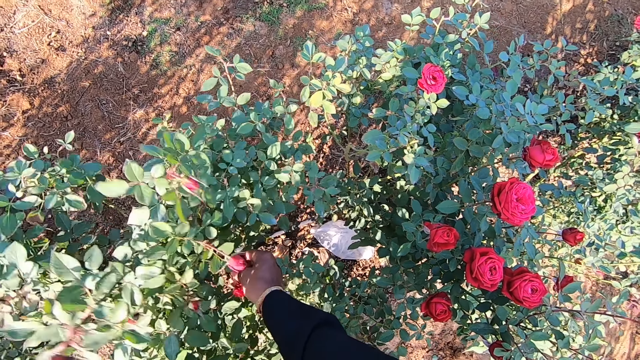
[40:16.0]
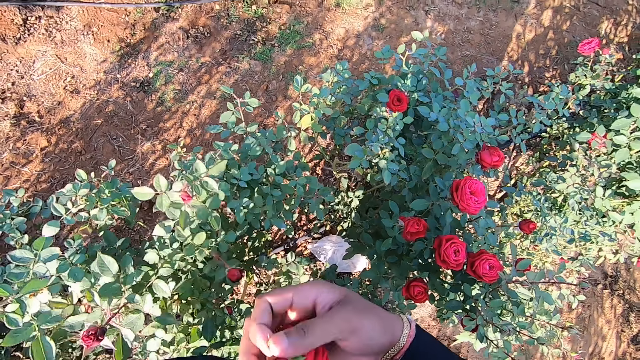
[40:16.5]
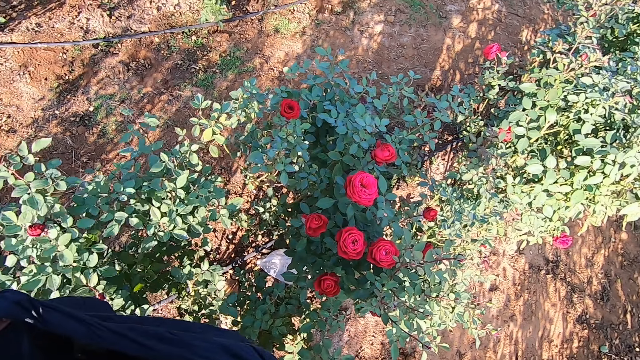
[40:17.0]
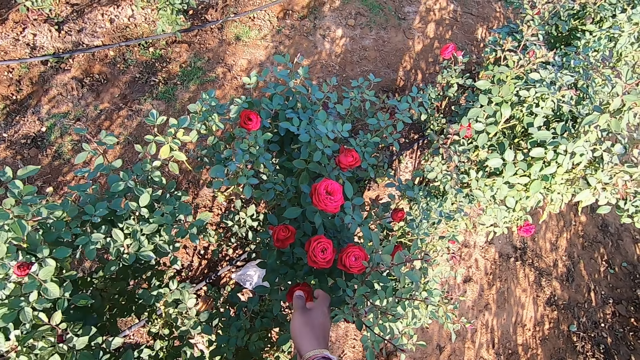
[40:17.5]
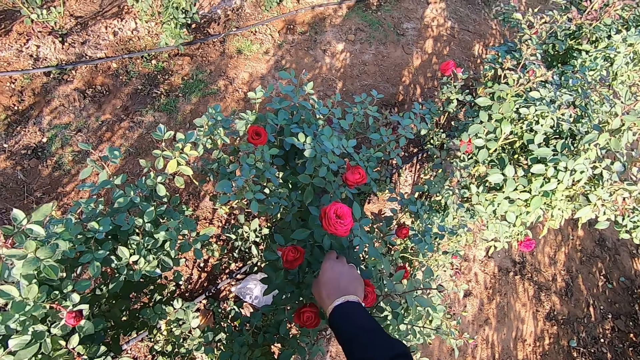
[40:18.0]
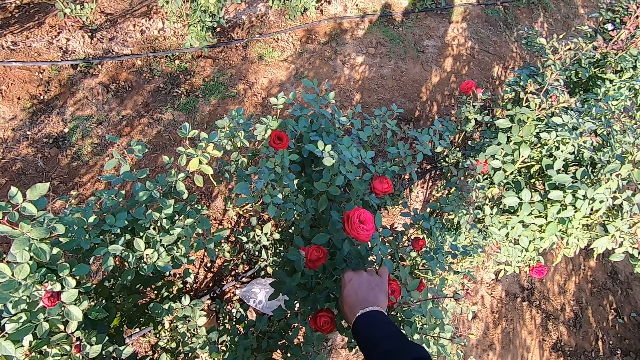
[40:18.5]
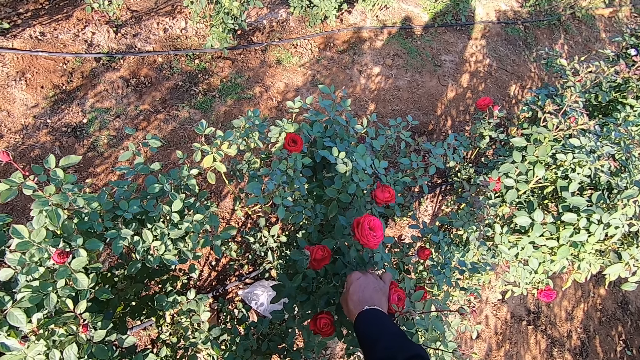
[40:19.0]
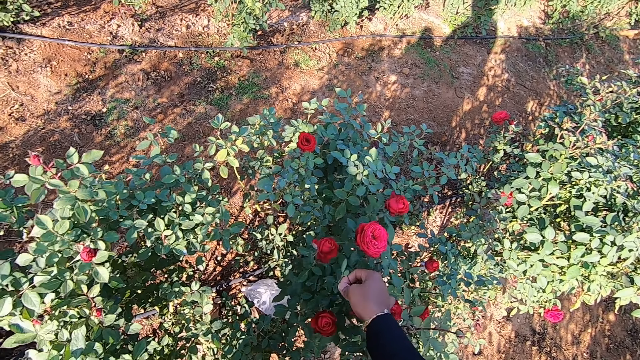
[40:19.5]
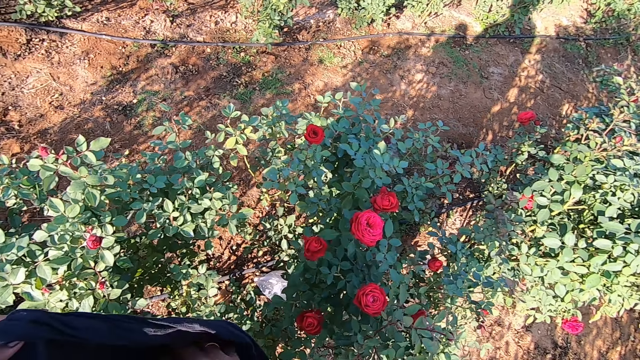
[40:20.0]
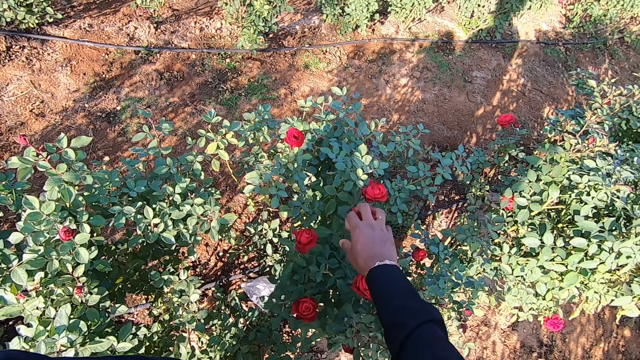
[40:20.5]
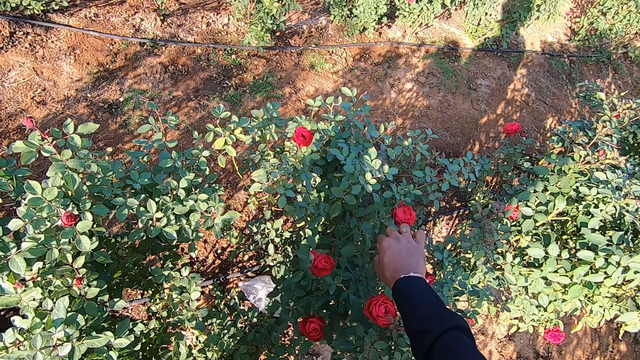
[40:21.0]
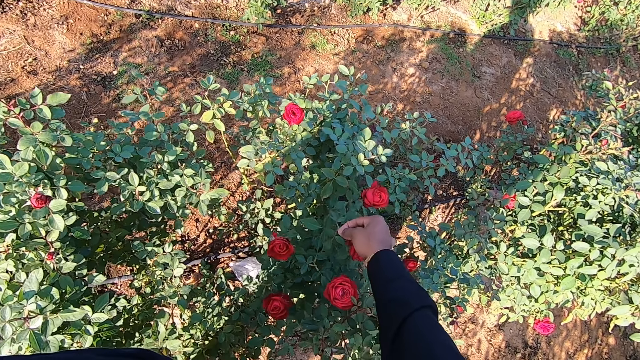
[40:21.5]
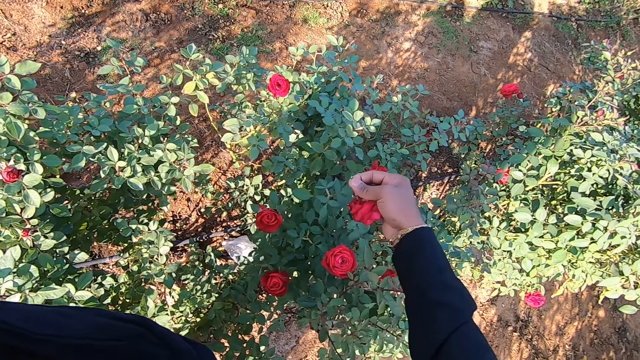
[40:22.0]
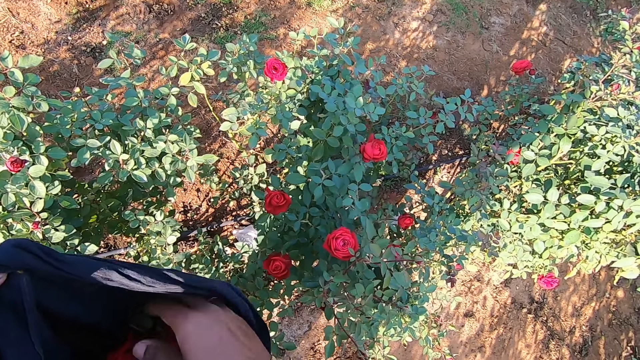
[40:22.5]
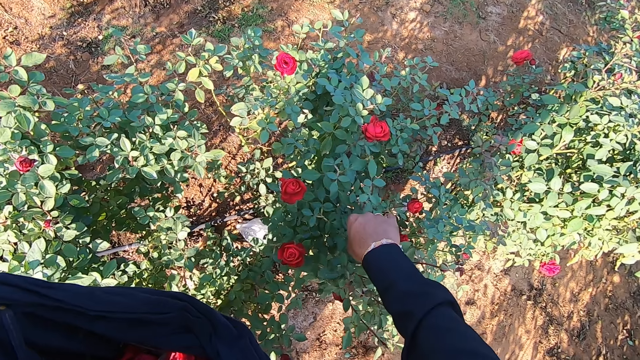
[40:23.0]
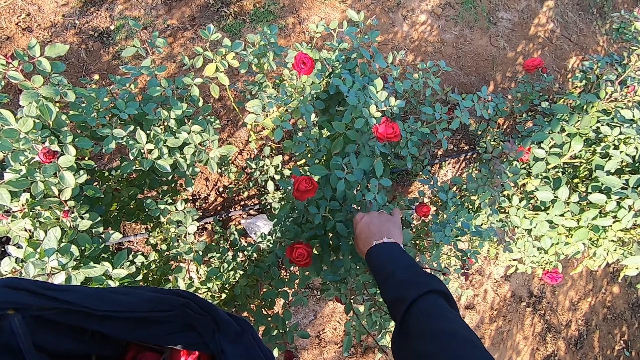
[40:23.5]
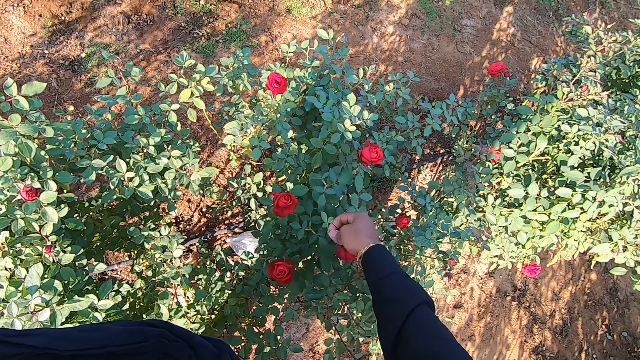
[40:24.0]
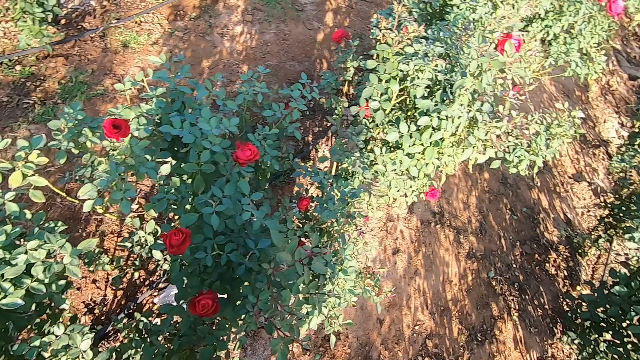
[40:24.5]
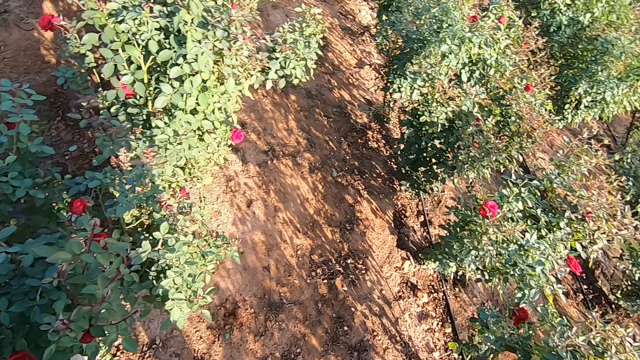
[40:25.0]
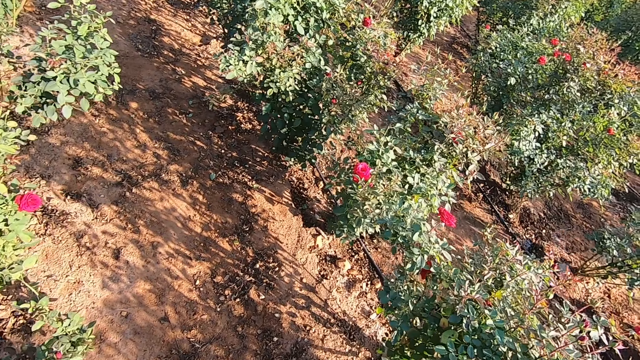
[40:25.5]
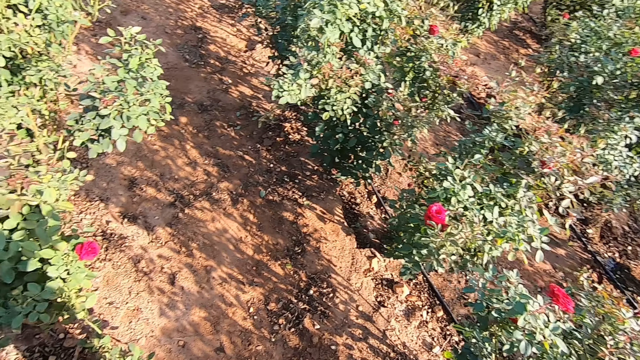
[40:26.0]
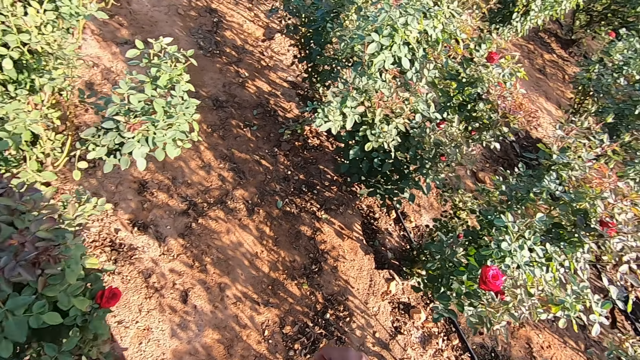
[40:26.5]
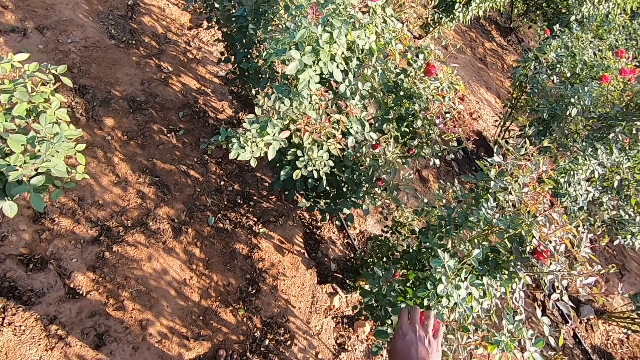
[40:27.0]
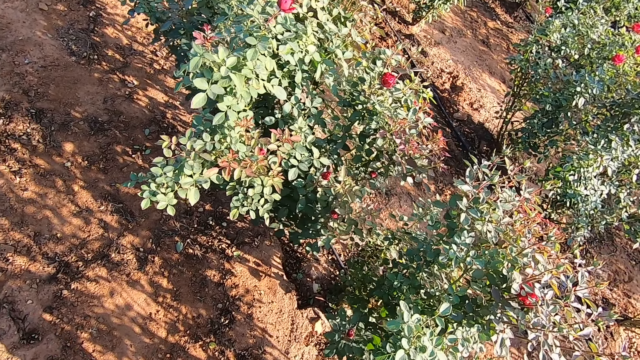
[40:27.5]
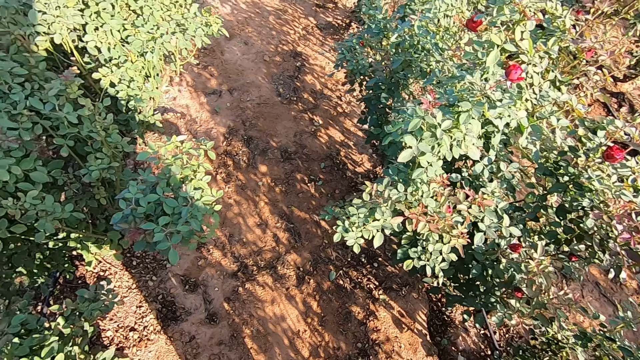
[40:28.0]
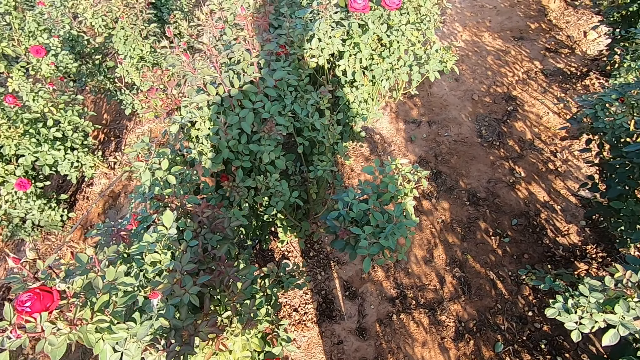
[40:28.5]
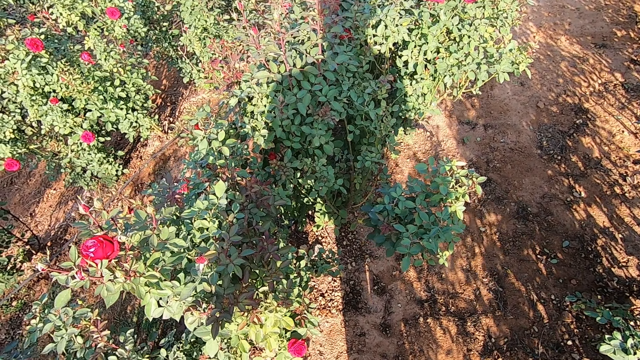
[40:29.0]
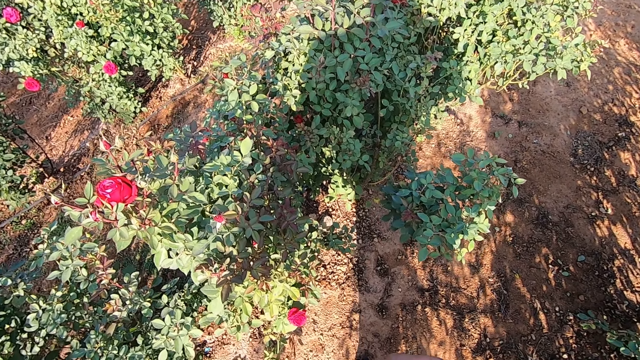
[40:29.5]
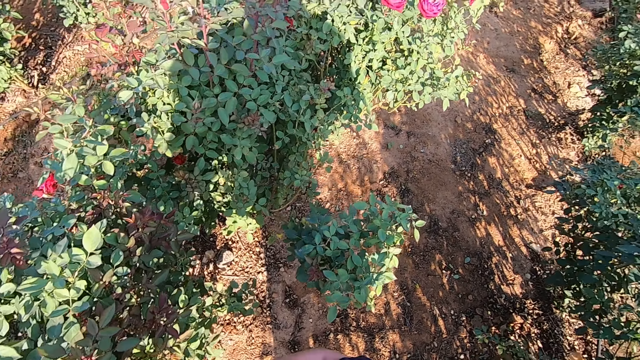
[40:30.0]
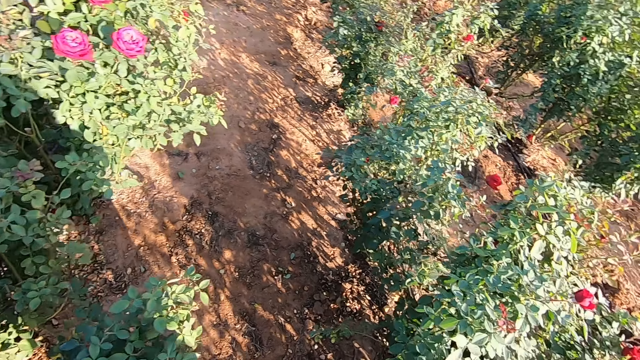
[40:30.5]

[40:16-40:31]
The camera wearer drops the rose flower in the cloth in his left hand with his right hand. He touches the flower. He picks a rose flower from the flower bed with his right hand. He drops the rose flower in the cloth in his left hand with his right hand. He touches the flower. He picks a rose flower from the flower bed with his right hand. He drops the rose flower in the cloth in his left hand with his right hand. He picks a rose flower from the flower bed with his right hand. He touches the flower. He looks around. He walks towards the flower. He picks a rose flower from the flower bed with his right hand. He touches the flower. He looks around.

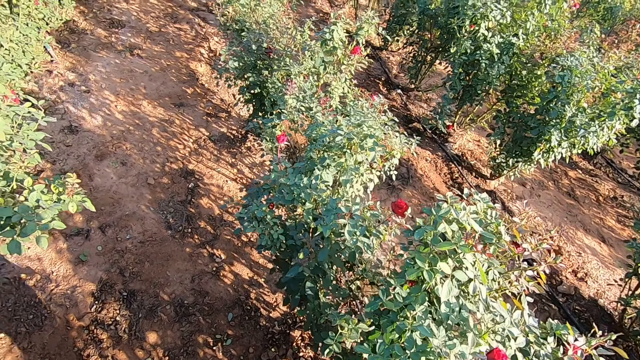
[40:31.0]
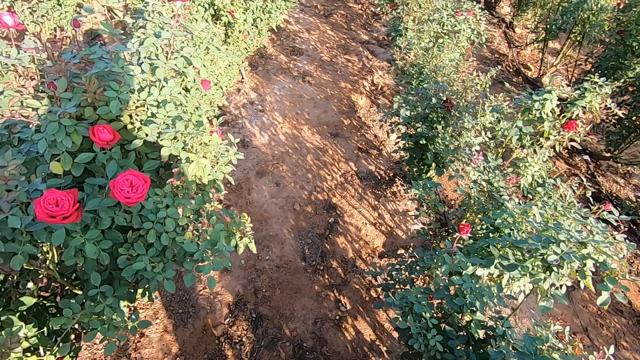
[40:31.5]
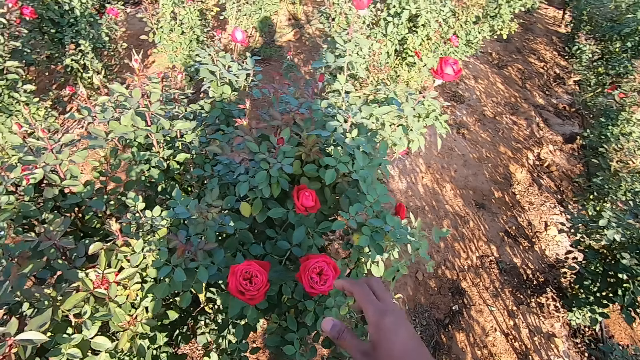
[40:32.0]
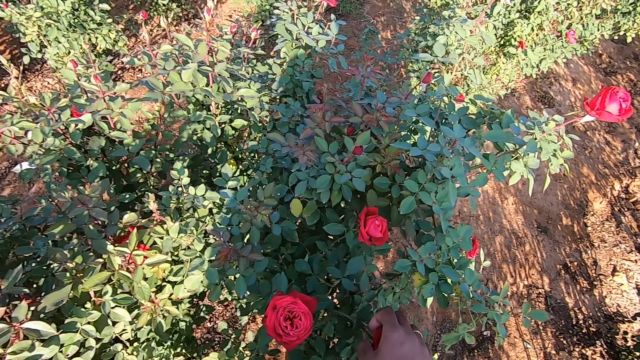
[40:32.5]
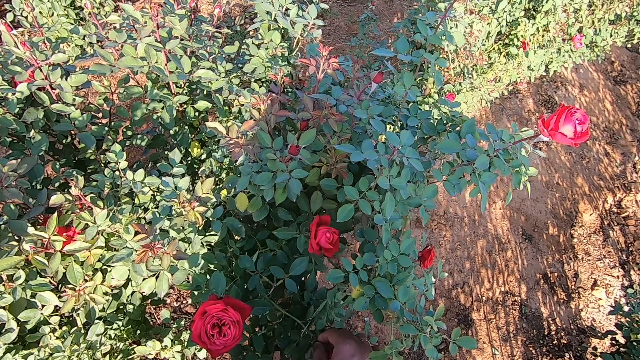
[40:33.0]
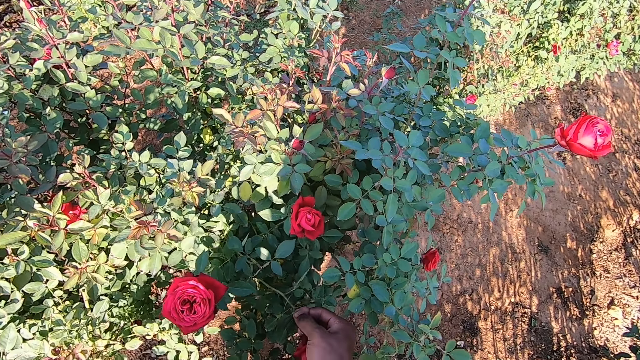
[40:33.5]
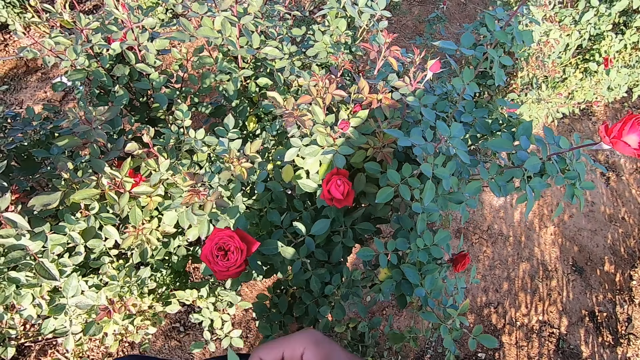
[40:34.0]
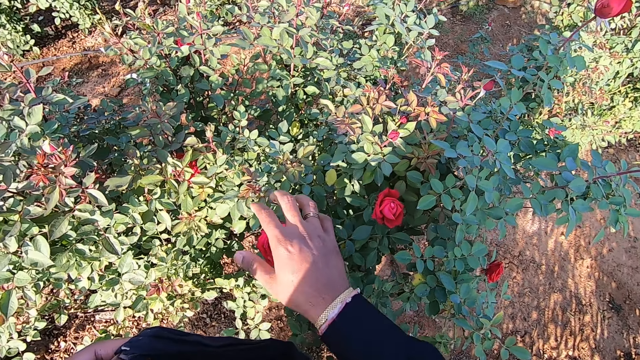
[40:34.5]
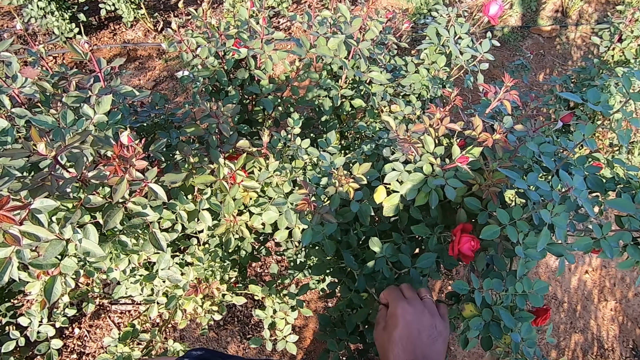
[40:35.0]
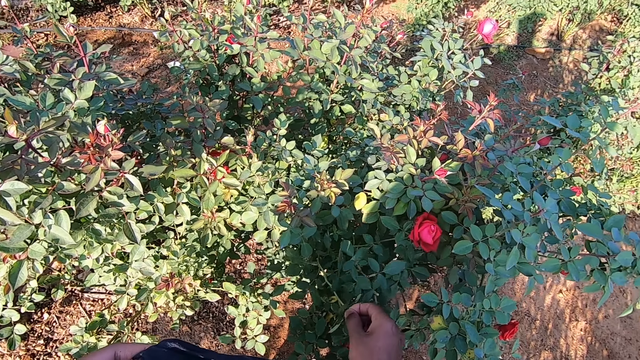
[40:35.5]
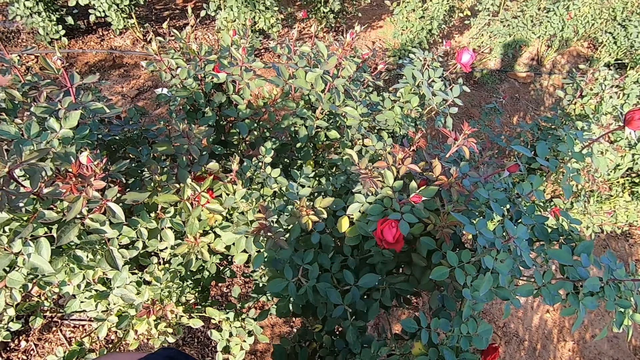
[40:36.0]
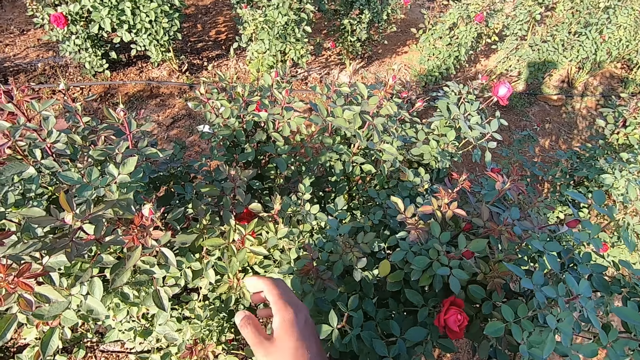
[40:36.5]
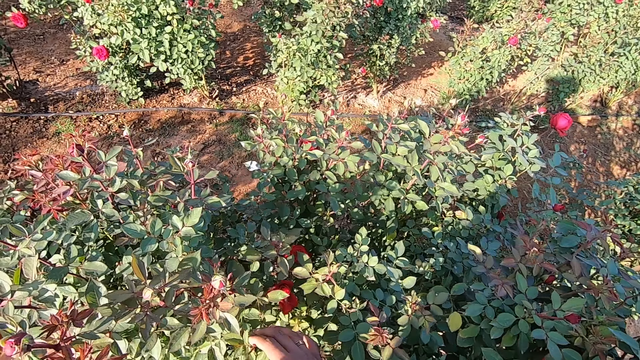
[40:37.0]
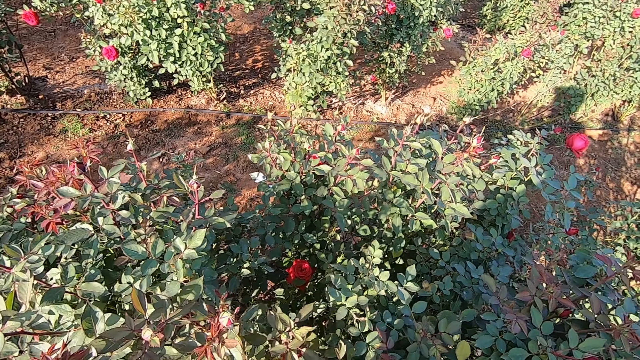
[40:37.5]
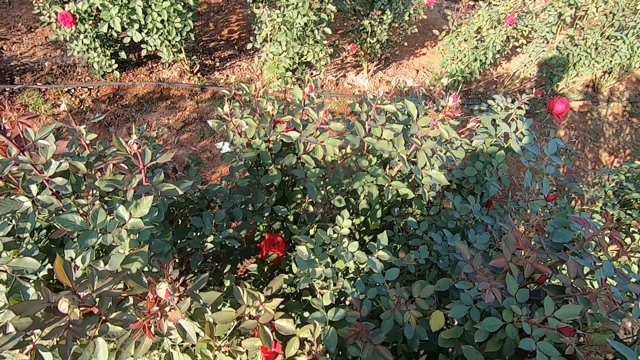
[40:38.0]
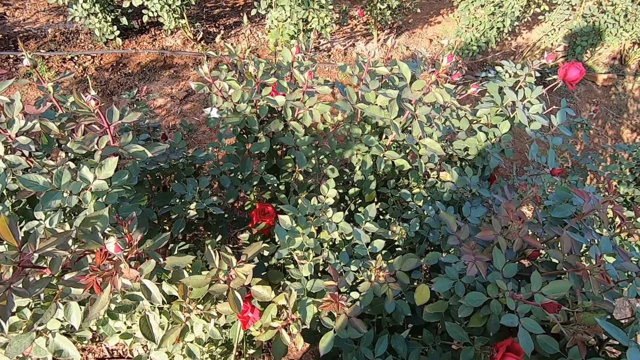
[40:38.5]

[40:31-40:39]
The camera wearer walks towards the flower. He picks a rose flower from the flower bed with his right hand. He touches the flower. He drops the rose flower in the cloth in his left hand with his right hand. He picks a rose flower from the flower bed with his right hand. He touches the flower. He puts the flower on the cloth. He touches the leaves of a rose plant with his right hand. He touches the flower.
